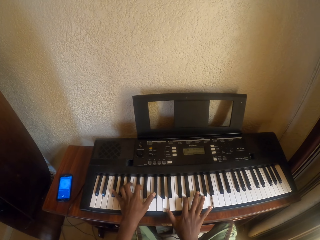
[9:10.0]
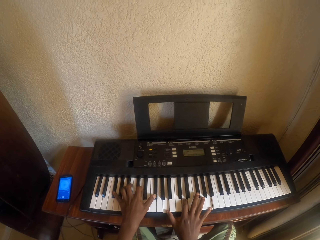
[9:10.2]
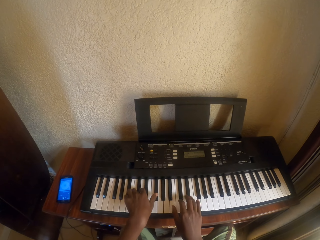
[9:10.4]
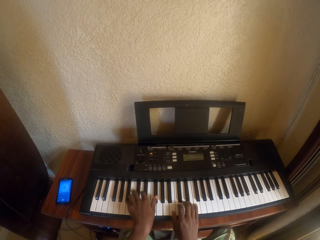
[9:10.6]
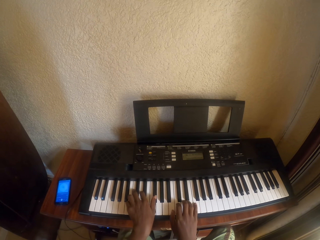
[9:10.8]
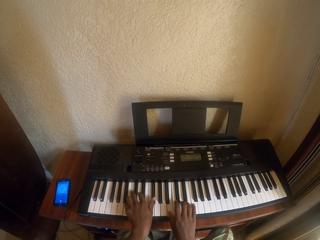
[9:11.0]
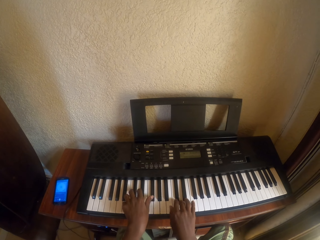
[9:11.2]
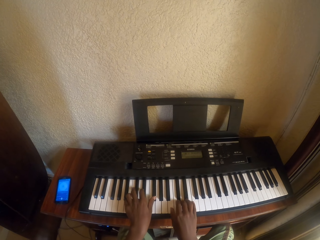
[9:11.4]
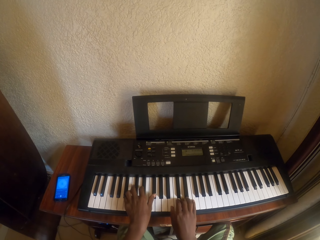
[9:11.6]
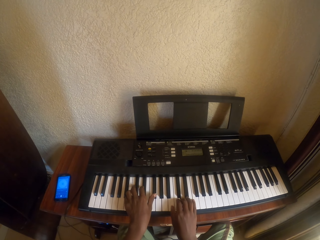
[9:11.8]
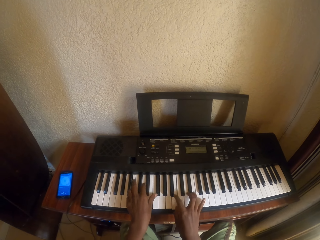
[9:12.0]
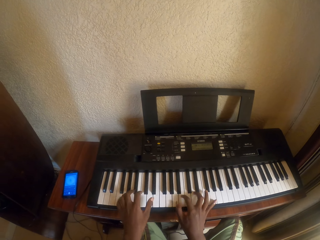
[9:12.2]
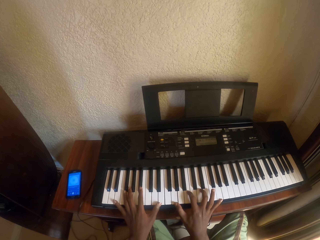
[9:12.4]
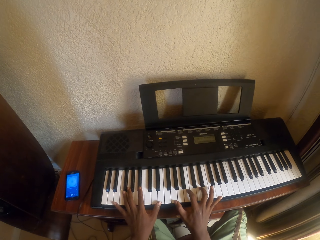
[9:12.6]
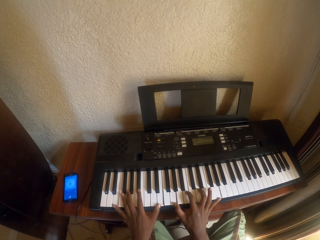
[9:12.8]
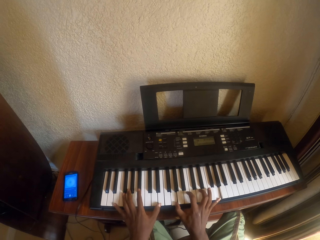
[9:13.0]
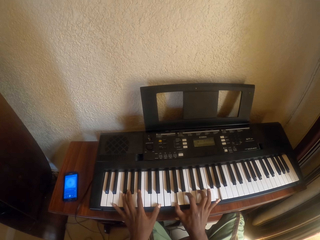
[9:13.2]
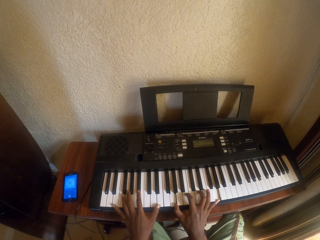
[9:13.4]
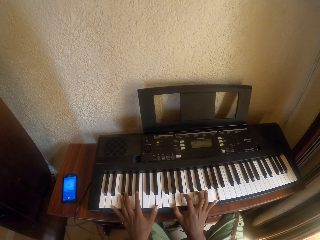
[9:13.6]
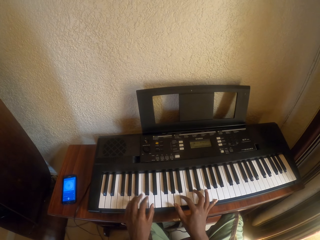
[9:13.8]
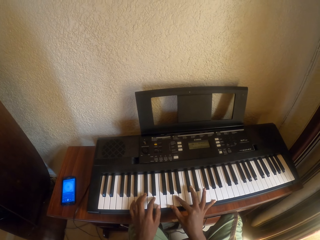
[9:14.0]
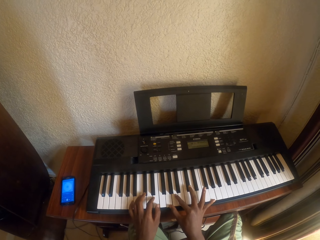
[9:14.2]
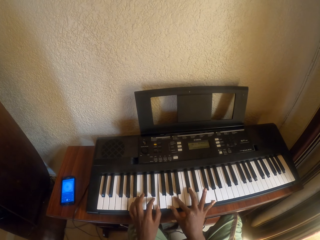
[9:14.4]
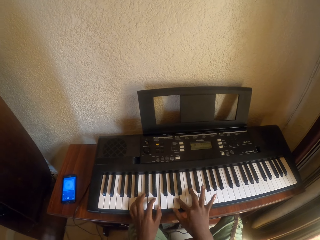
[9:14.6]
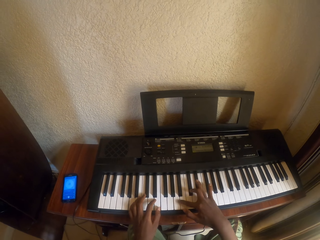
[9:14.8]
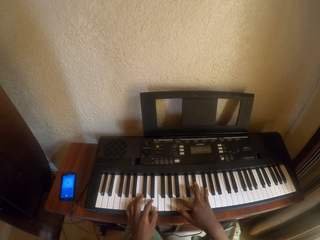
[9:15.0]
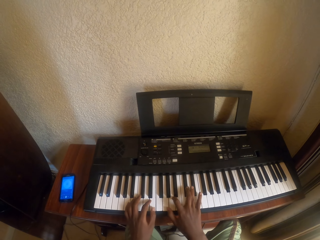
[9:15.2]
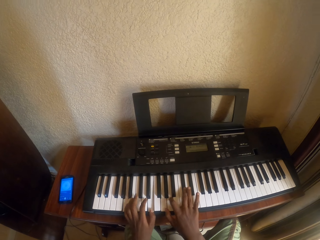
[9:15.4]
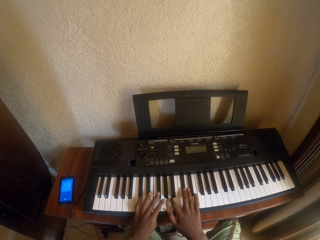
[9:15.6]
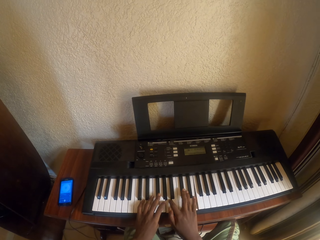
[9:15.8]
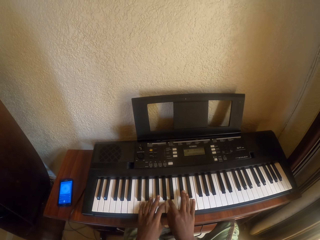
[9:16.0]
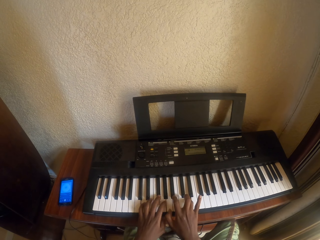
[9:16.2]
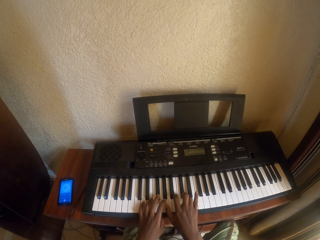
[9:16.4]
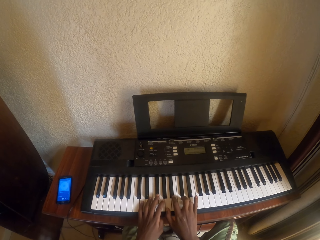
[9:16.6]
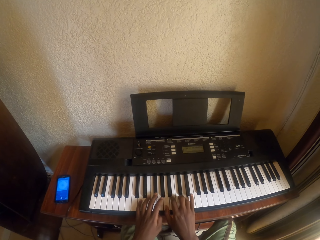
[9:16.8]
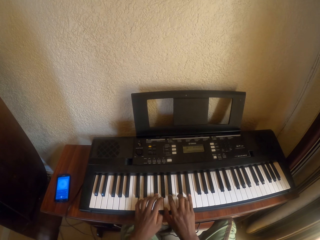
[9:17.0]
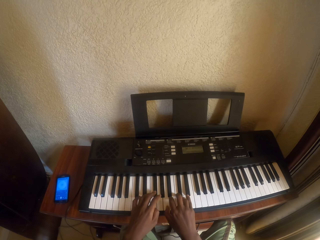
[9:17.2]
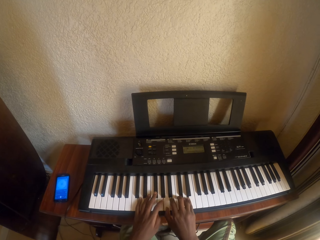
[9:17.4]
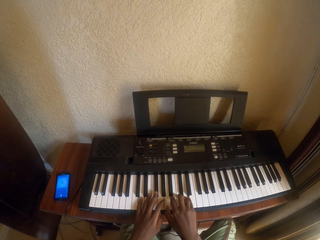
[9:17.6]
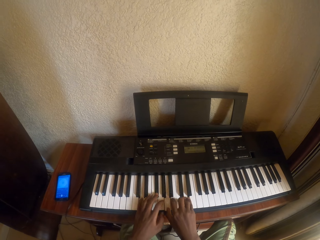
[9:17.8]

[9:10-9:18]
The camera wearer plays piano. They play piano again.

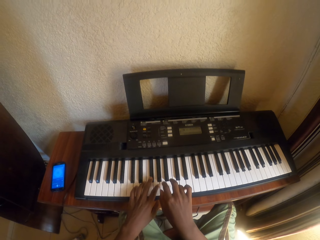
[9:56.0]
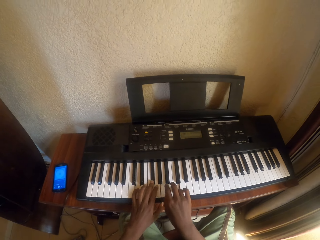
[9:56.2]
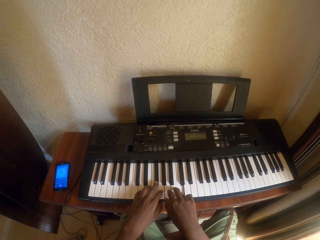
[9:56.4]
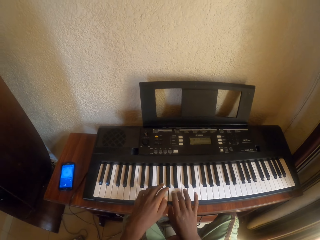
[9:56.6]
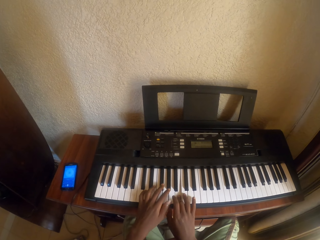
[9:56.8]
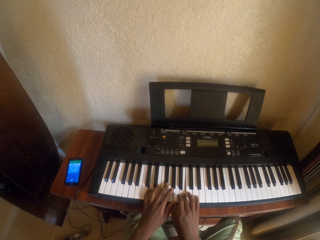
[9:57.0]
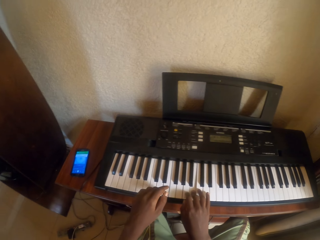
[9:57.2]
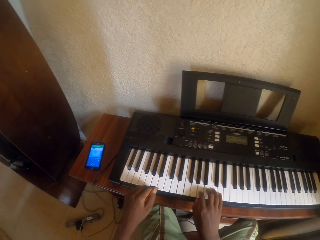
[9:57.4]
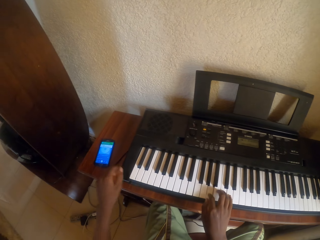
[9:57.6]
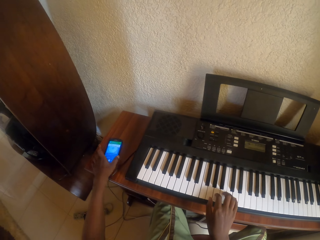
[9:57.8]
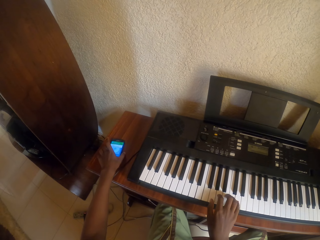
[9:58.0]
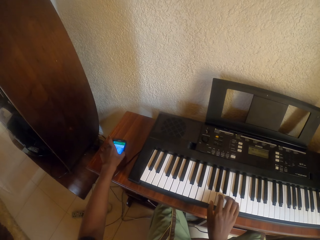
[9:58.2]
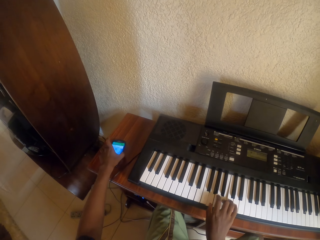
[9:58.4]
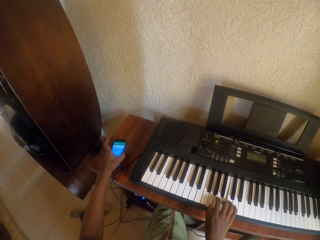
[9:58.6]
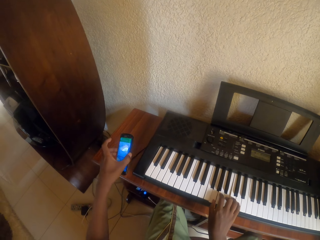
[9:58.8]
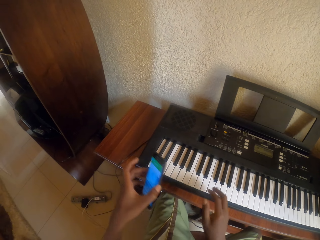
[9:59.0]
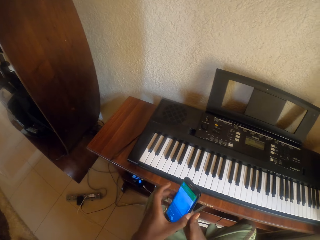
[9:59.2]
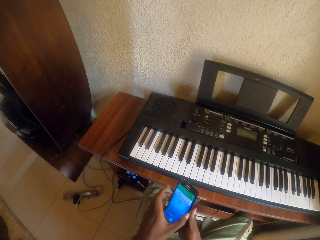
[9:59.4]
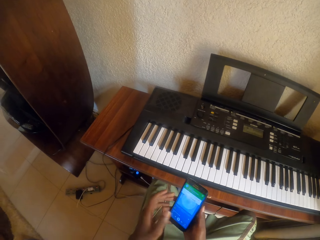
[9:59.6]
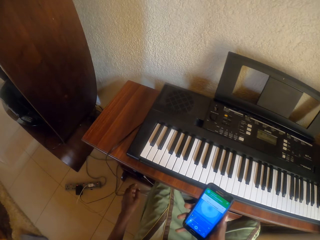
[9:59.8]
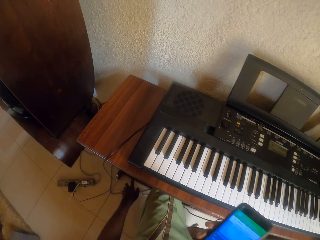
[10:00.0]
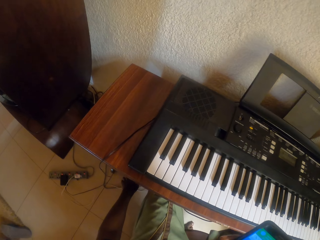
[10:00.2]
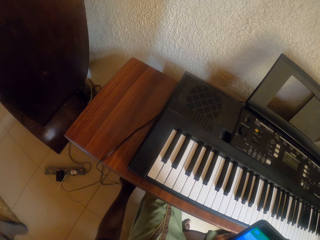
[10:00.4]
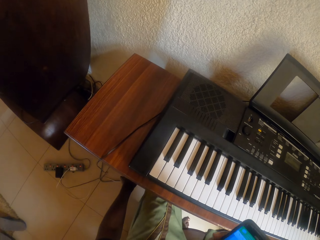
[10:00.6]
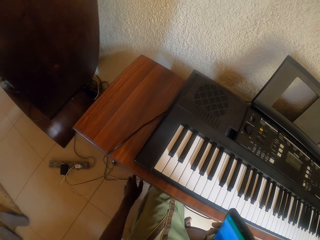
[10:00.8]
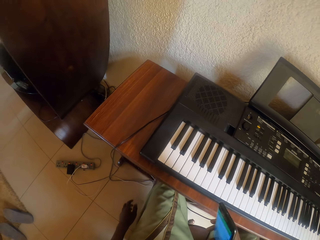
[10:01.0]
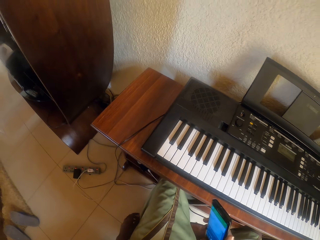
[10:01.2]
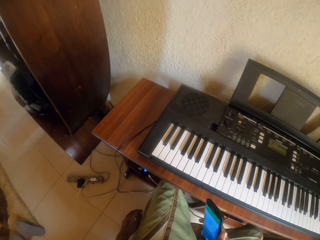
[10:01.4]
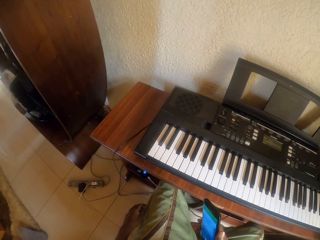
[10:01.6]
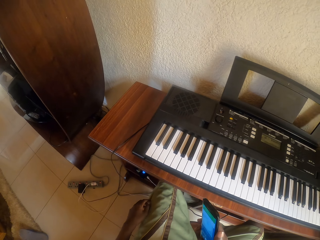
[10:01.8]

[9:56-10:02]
The camera wearer picks a phone from the table. They stop the music.
